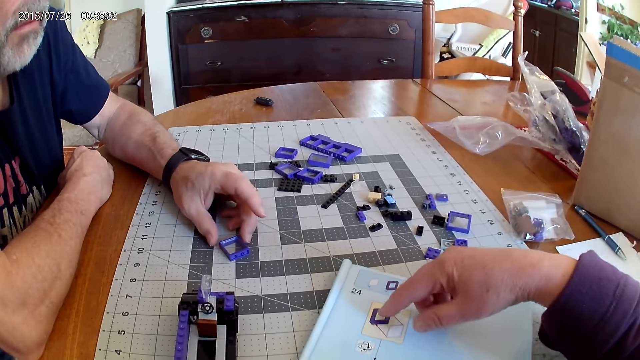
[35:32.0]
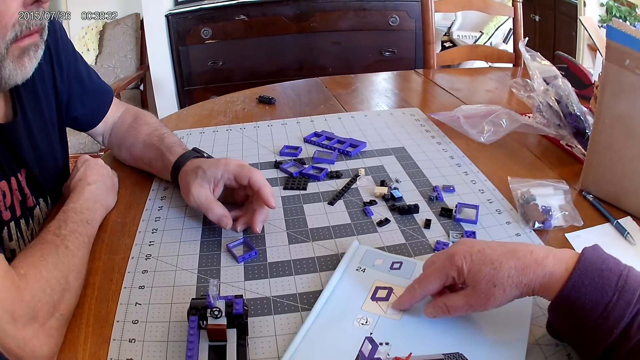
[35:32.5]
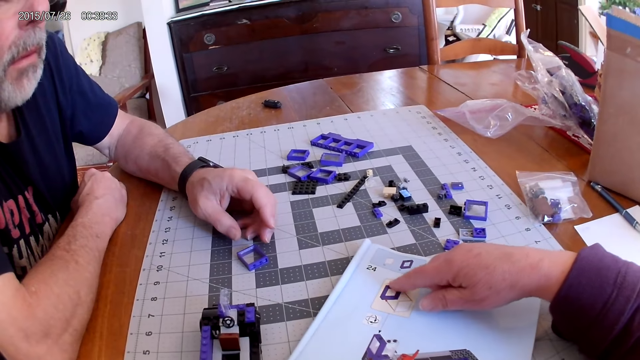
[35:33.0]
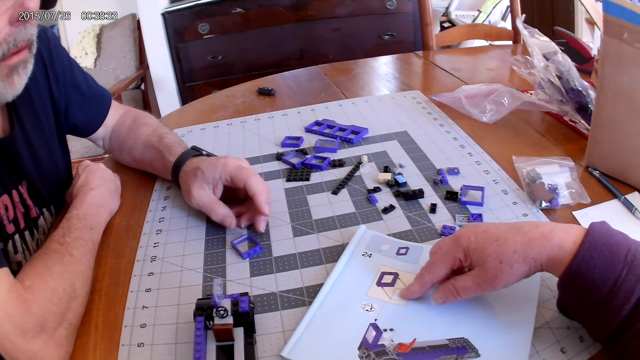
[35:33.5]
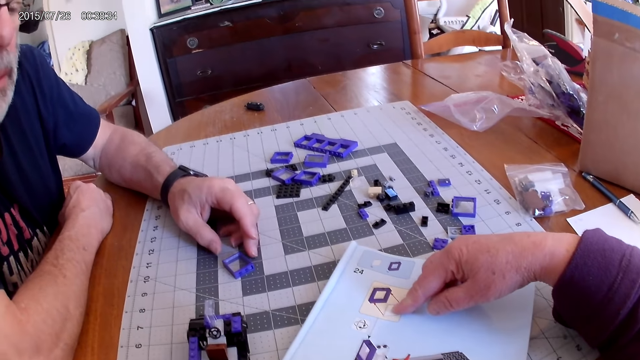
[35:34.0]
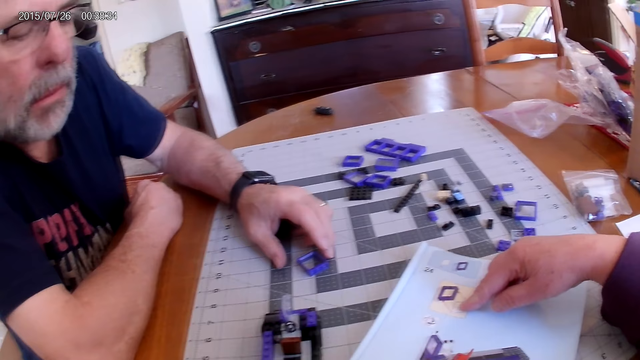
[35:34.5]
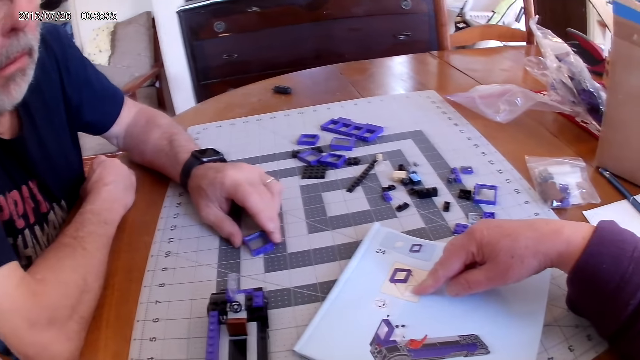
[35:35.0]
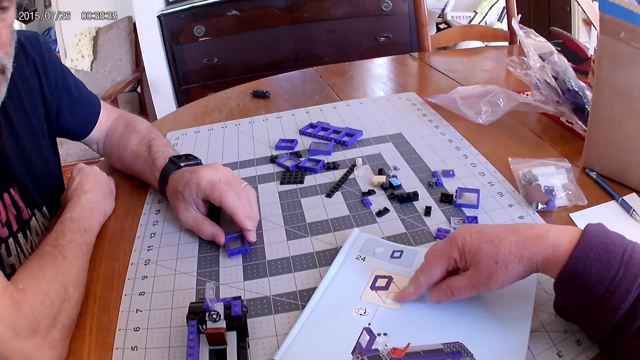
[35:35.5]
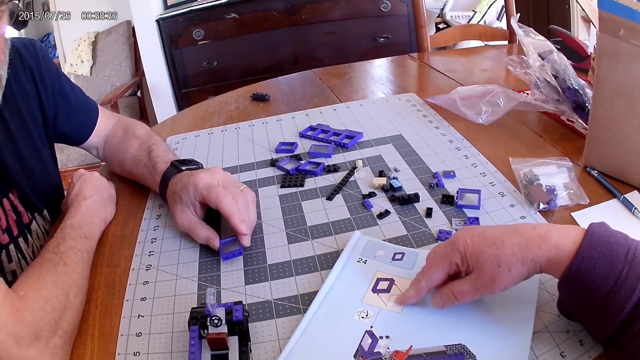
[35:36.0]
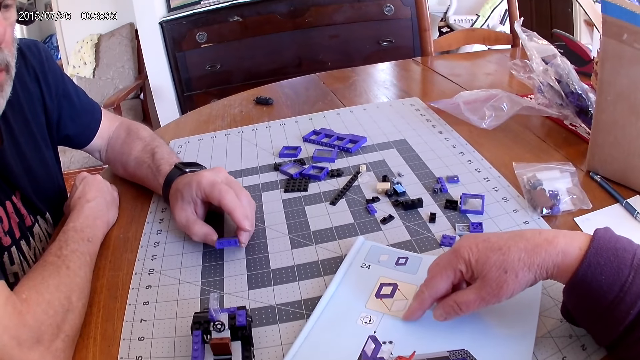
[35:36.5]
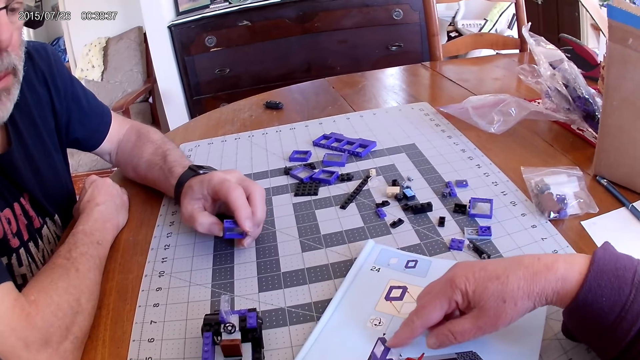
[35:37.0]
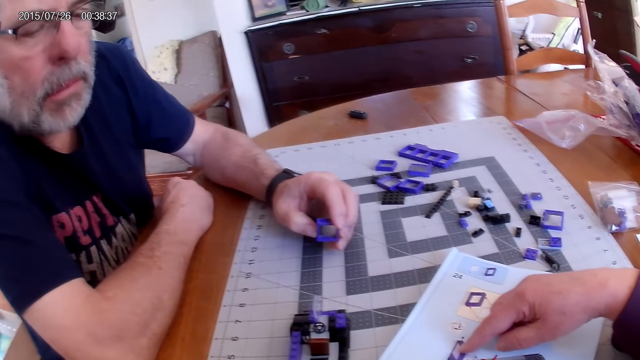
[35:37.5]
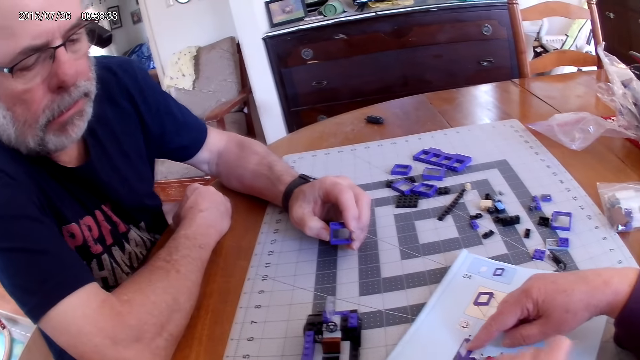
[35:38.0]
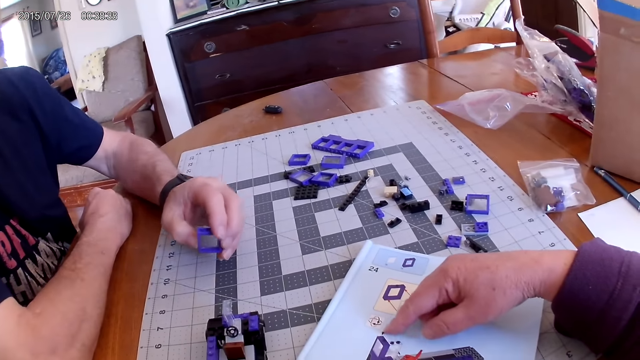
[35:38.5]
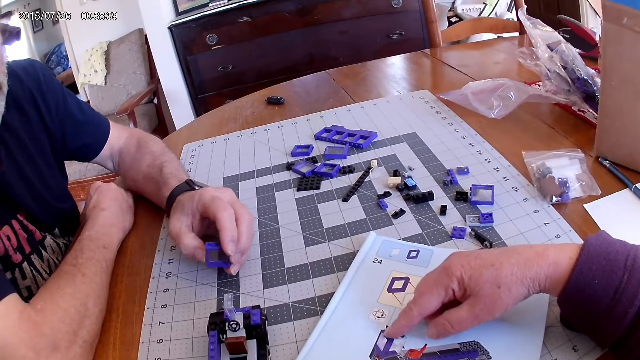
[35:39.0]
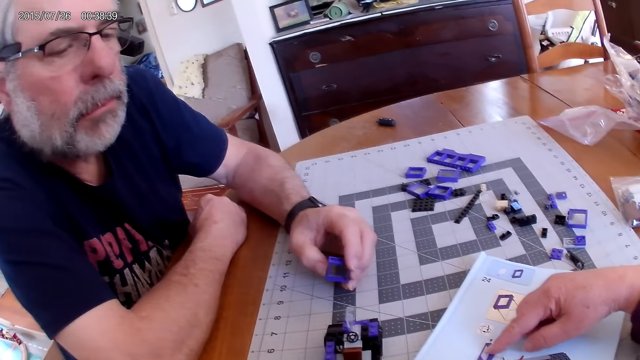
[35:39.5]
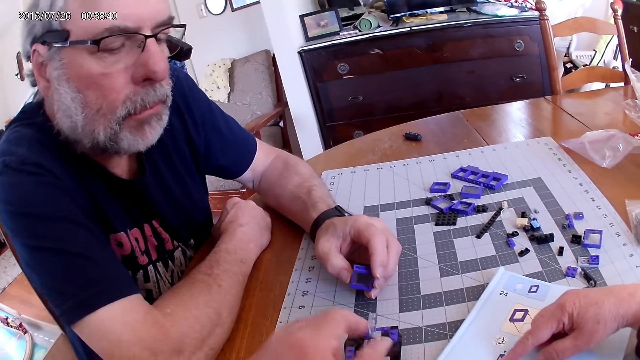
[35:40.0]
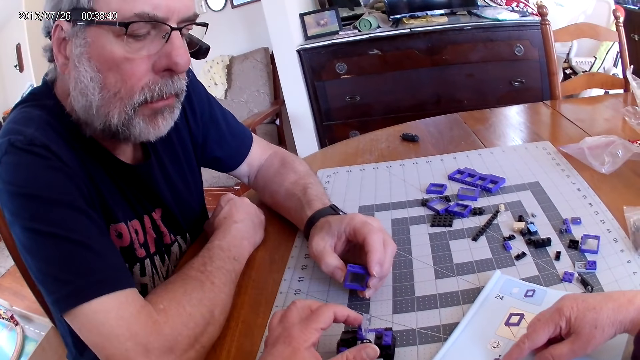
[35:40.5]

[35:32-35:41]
The camera wearer points at the instructional manual book.

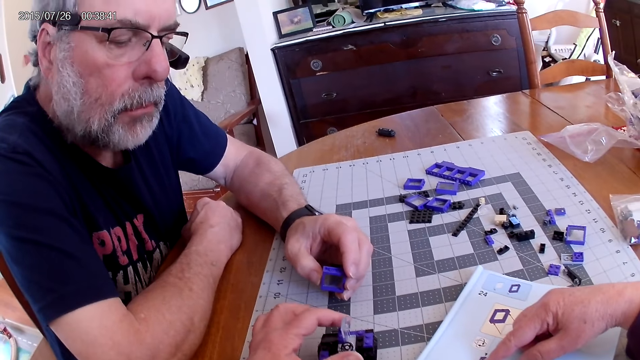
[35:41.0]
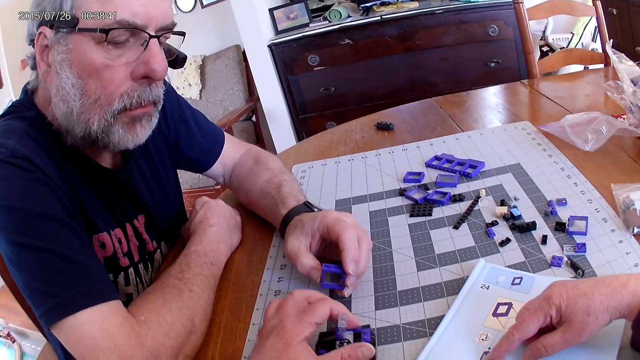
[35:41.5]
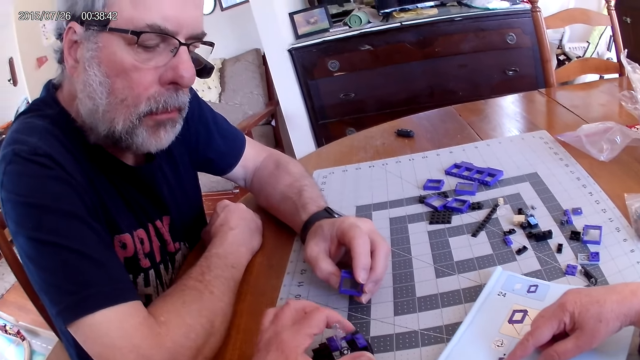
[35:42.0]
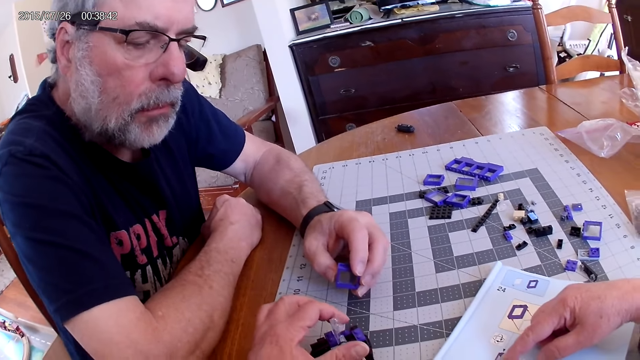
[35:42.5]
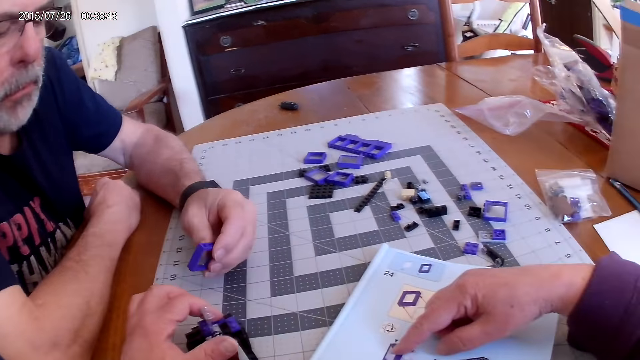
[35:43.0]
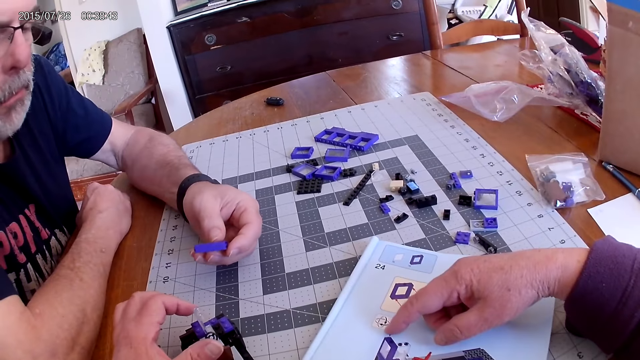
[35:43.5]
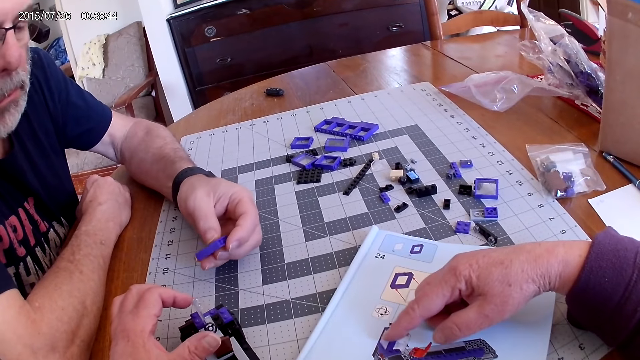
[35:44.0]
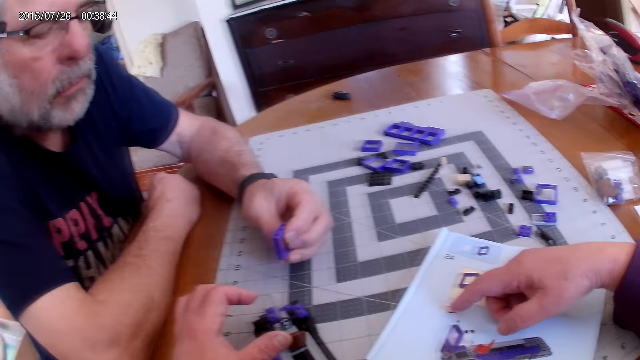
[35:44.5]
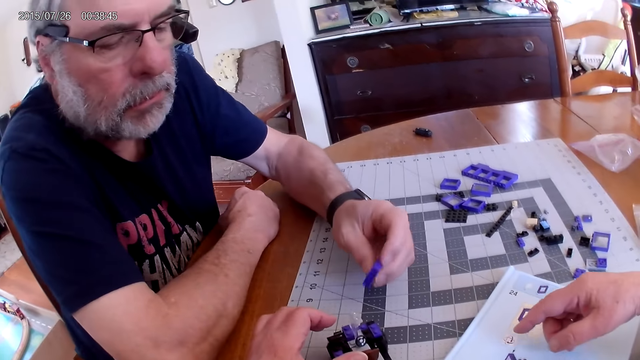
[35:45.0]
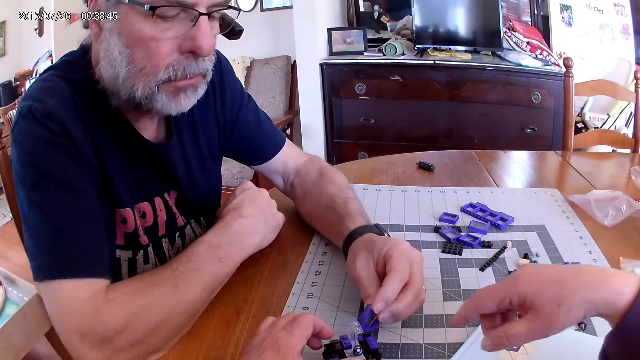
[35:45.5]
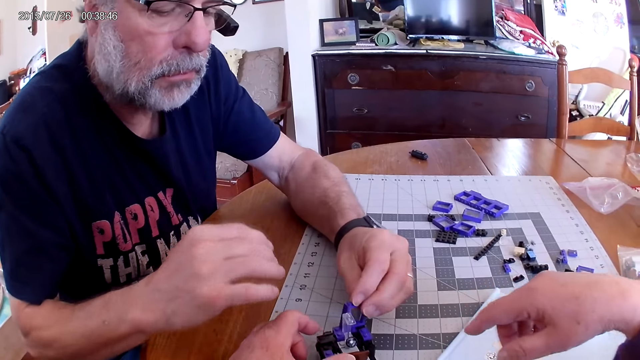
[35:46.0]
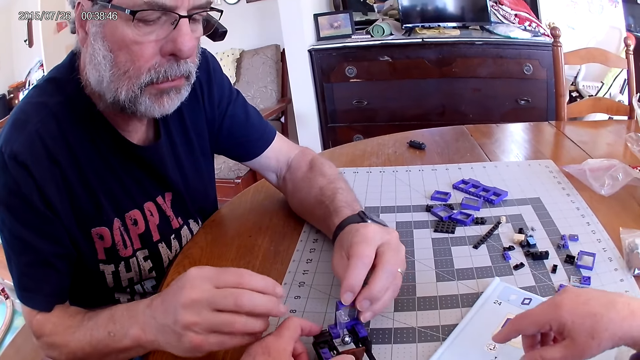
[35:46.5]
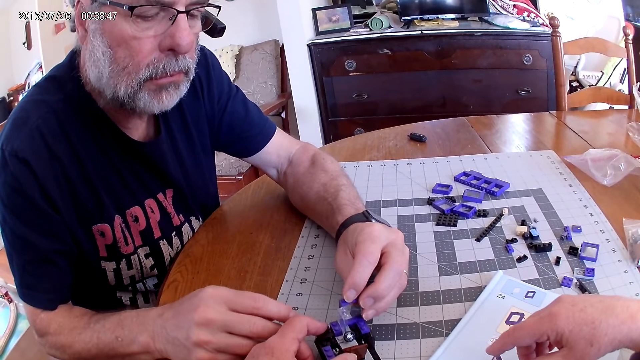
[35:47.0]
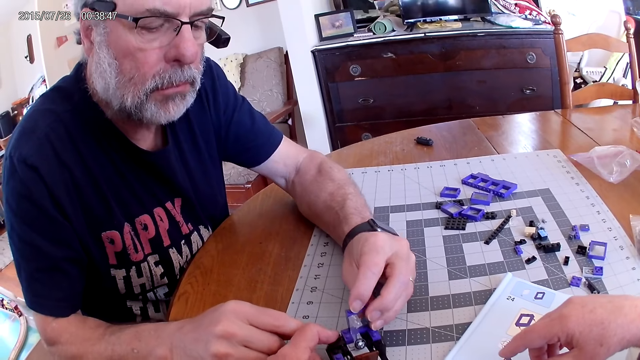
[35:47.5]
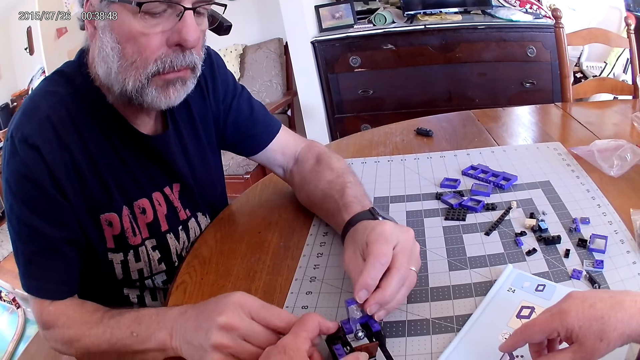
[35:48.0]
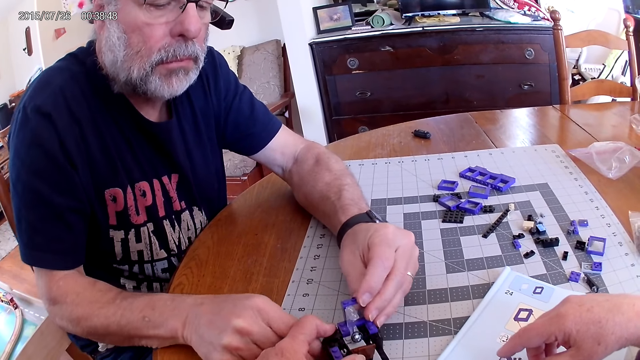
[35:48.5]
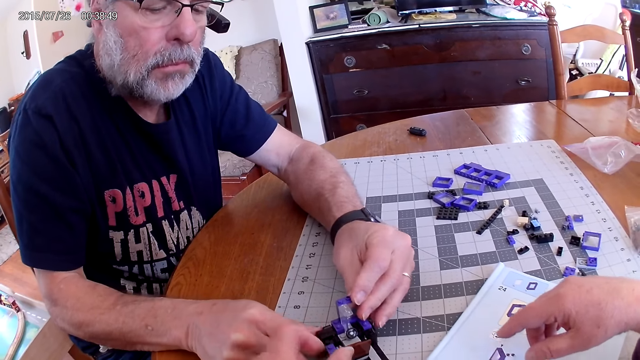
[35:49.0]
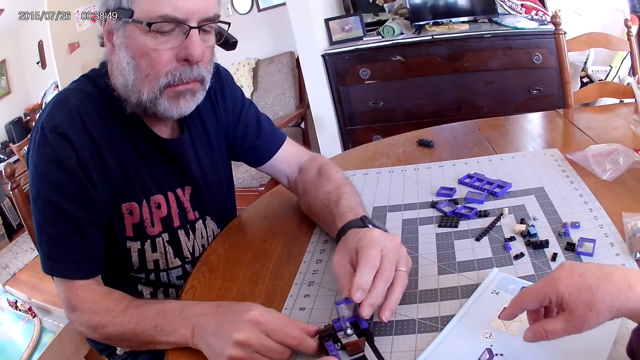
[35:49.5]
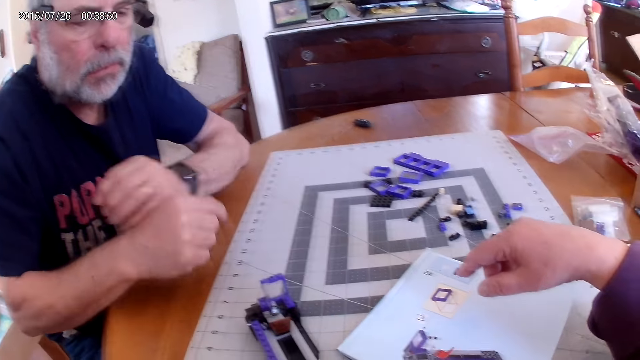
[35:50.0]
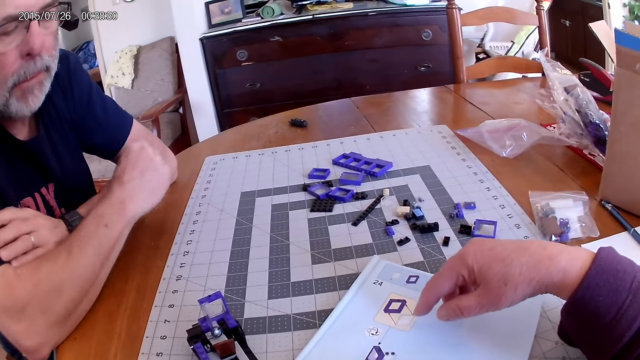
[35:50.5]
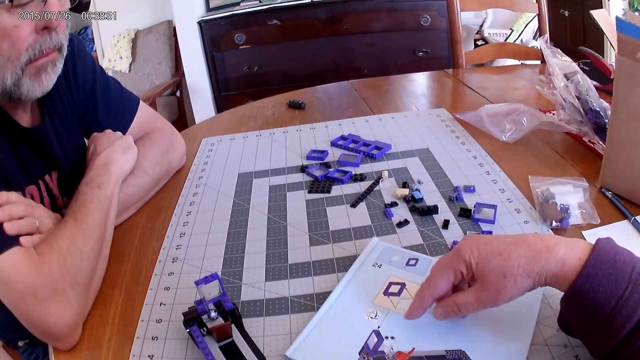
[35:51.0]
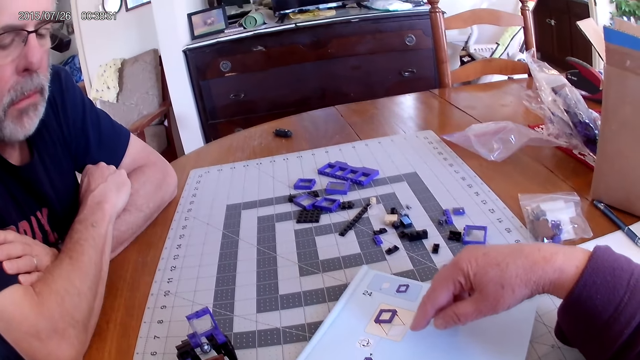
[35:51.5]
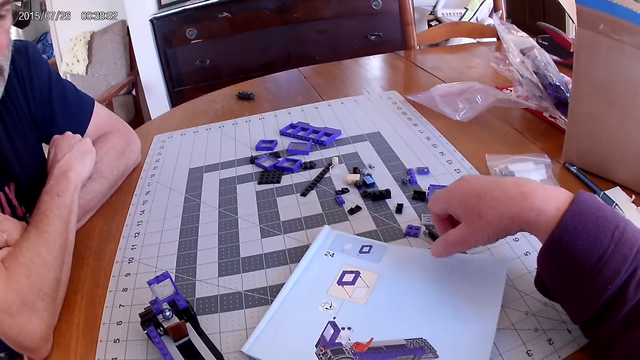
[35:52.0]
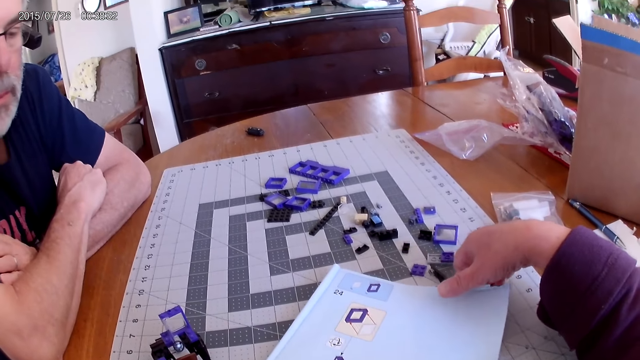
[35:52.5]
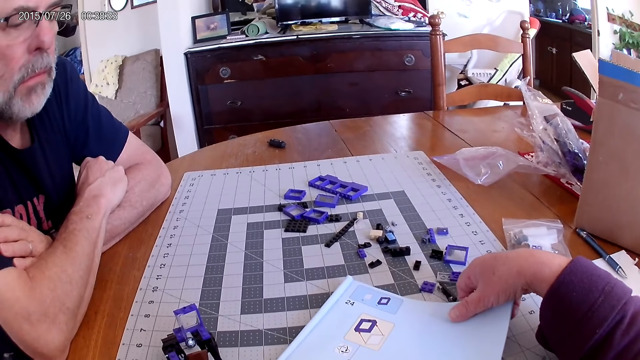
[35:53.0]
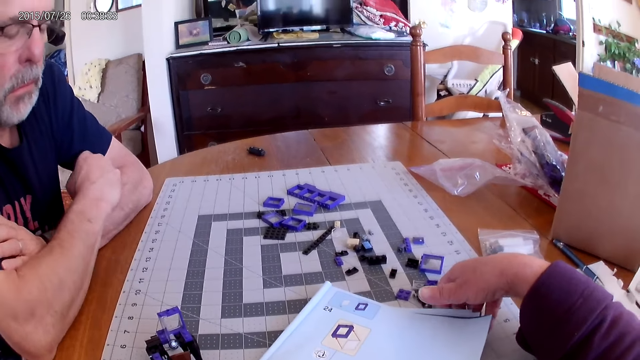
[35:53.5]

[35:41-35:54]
The camera wearer touches the plastic model. They point at the instructional manual book.
